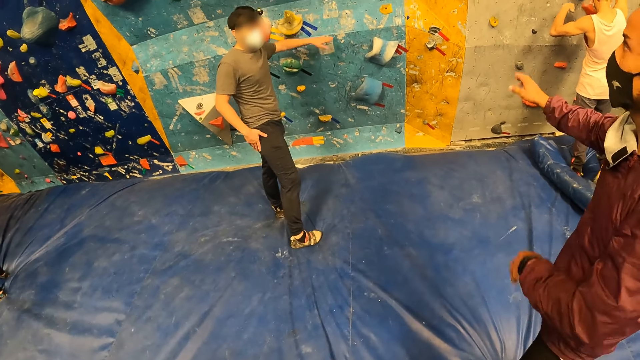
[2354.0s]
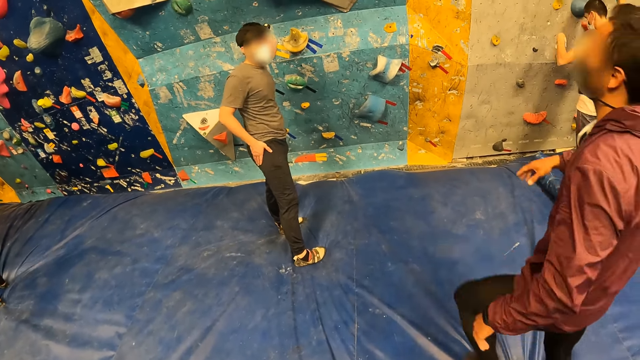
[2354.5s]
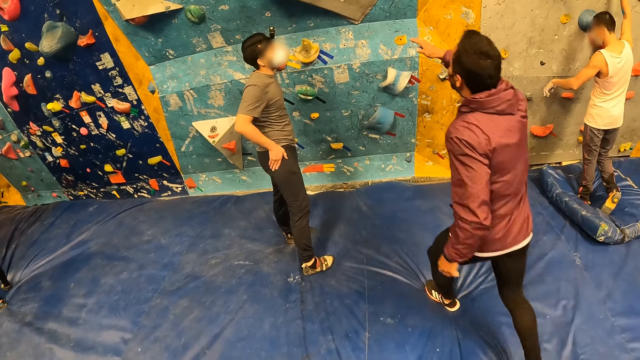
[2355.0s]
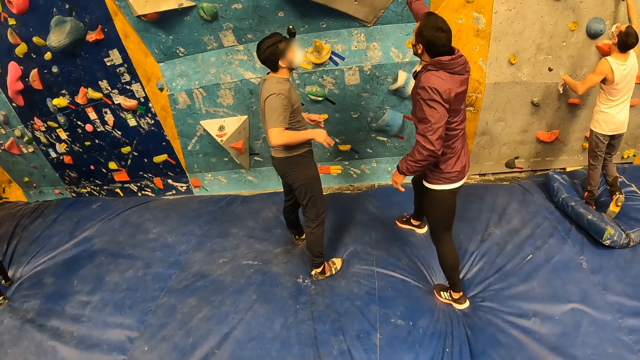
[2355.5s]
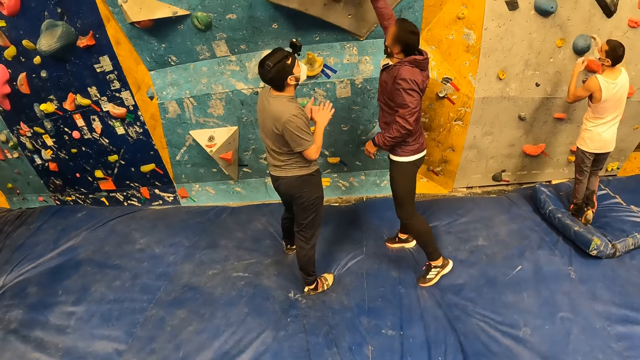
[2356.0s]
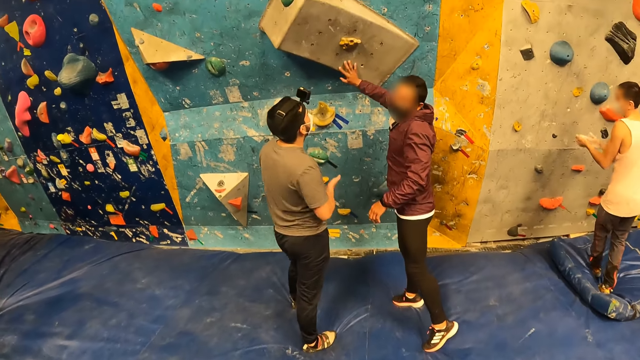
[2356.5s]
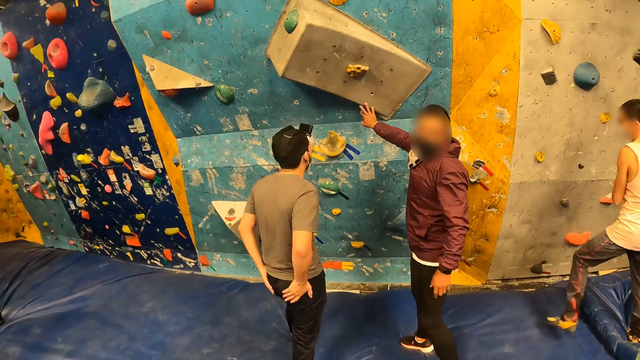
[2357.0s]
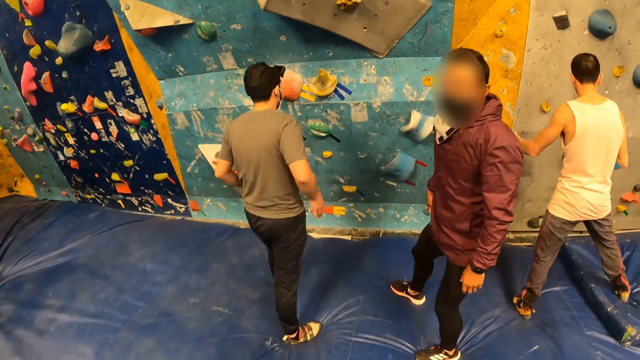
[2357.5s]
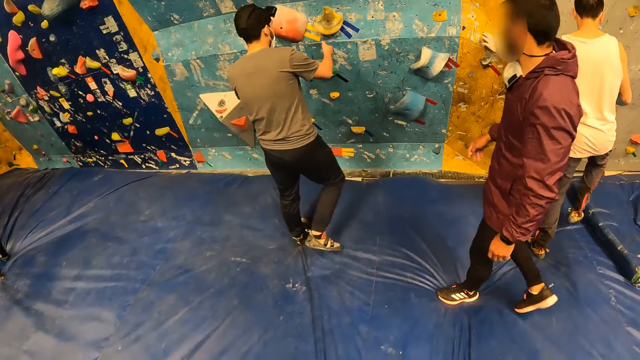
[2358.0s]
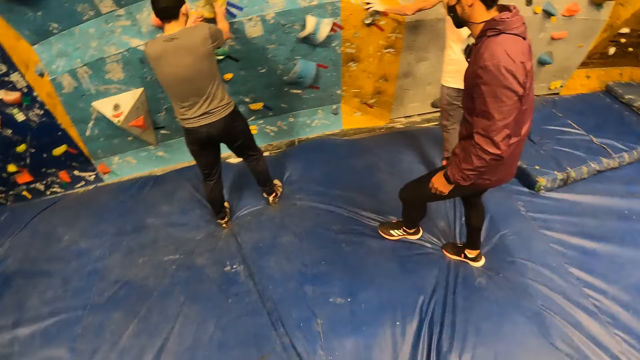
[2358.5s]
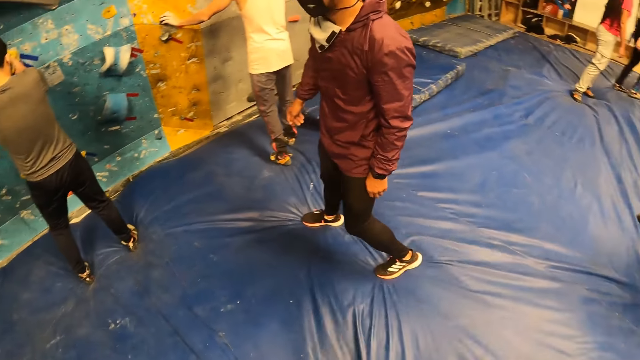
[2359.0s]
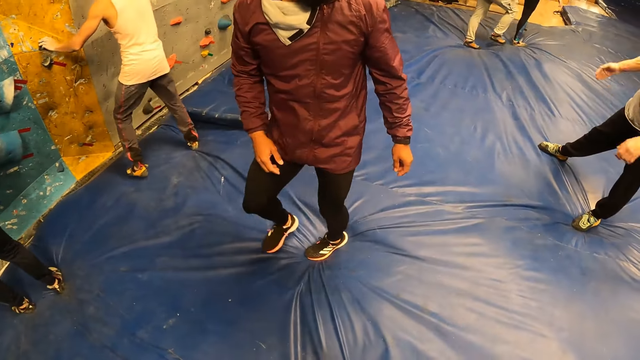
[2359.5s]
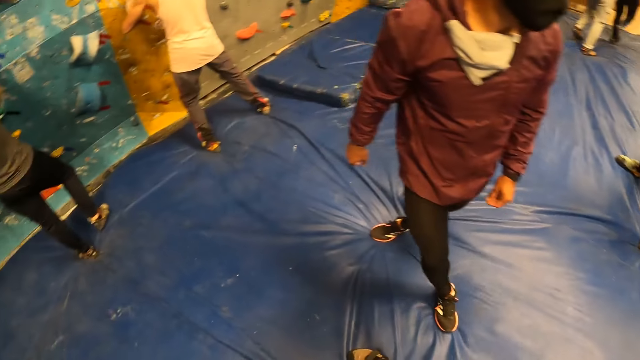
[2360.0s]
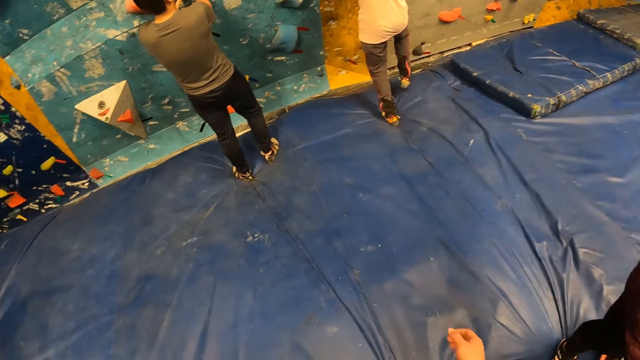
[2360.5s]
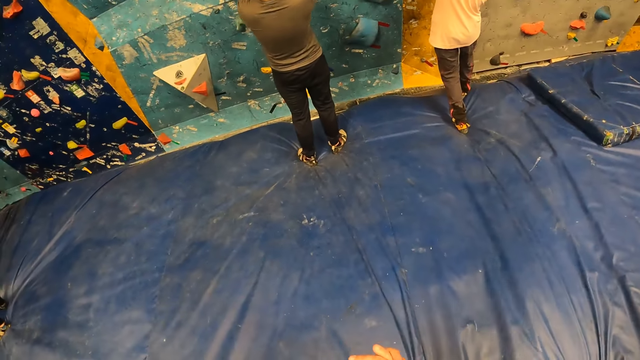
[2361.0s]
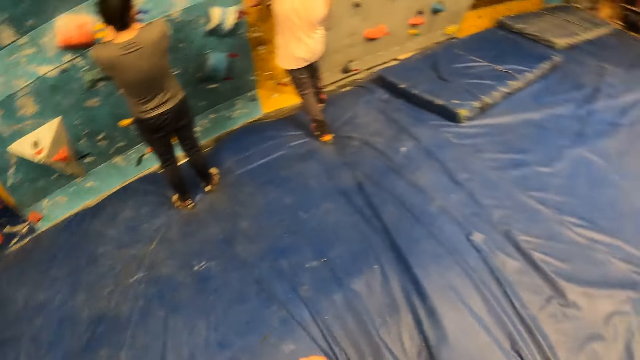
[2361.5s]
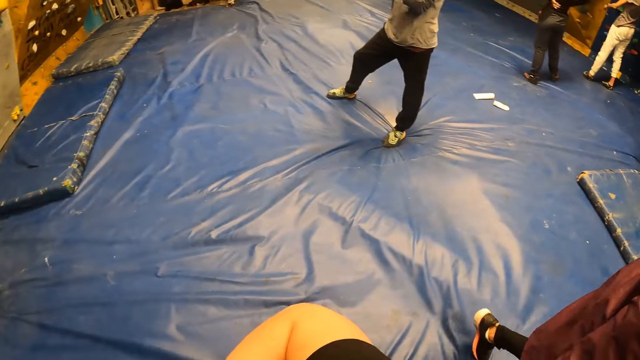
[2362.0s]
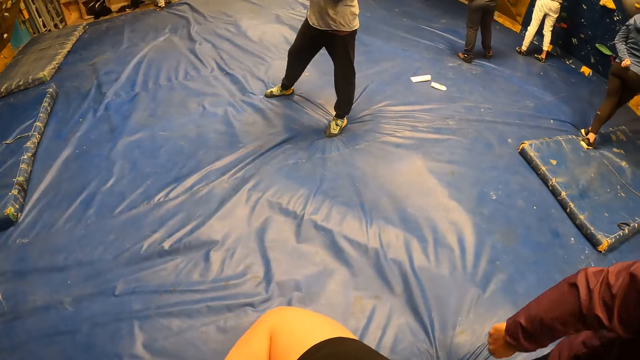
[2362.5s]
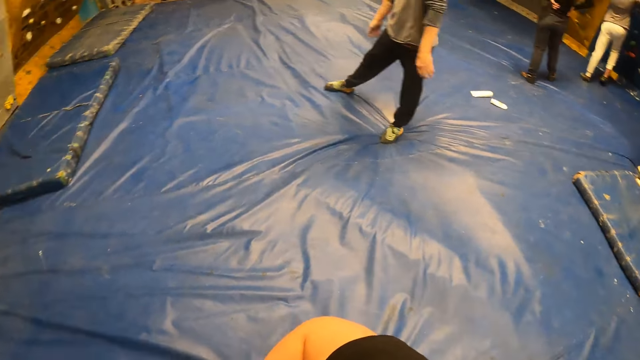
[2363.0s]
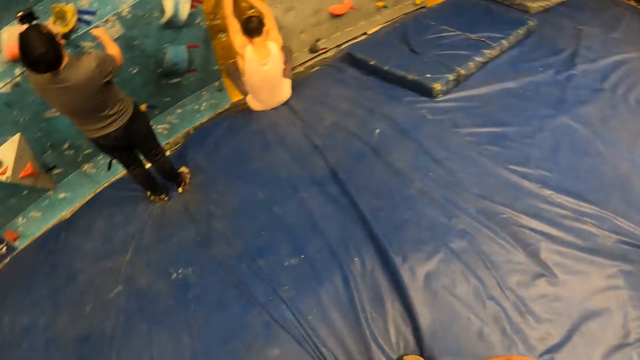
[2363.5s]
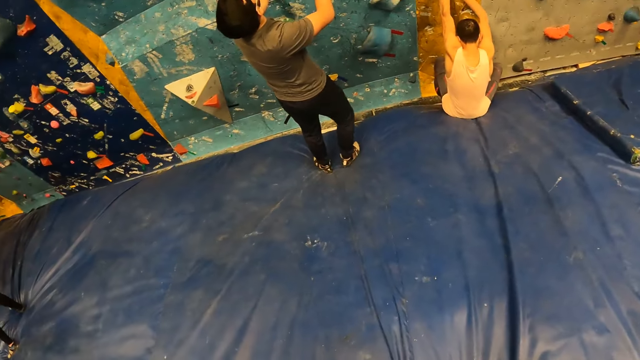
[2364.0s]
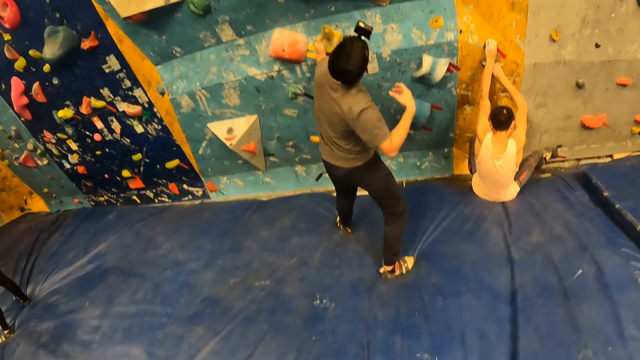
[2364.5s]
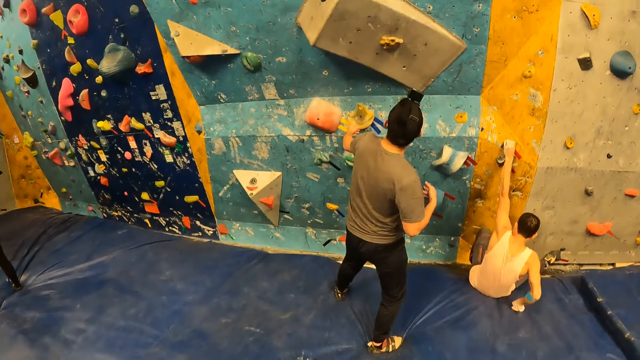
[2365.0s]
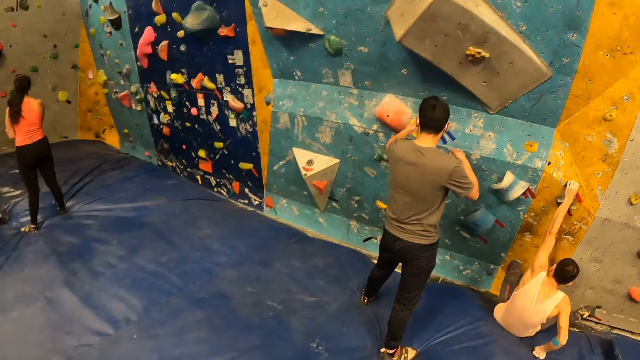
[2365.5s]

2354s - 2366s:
The camera wearer looks around. They move hands. They look around.

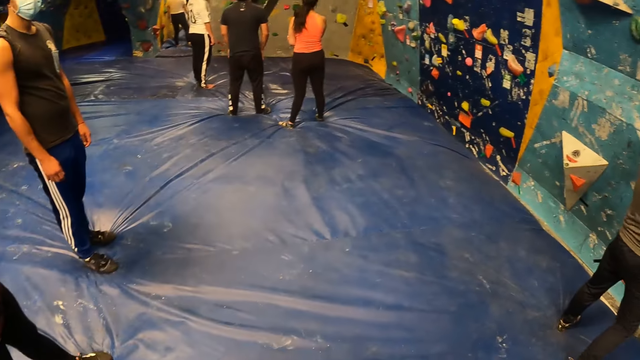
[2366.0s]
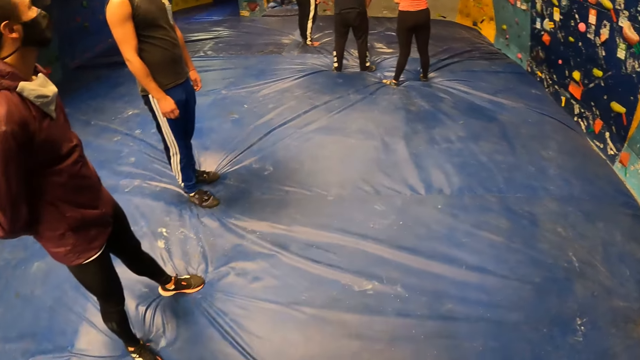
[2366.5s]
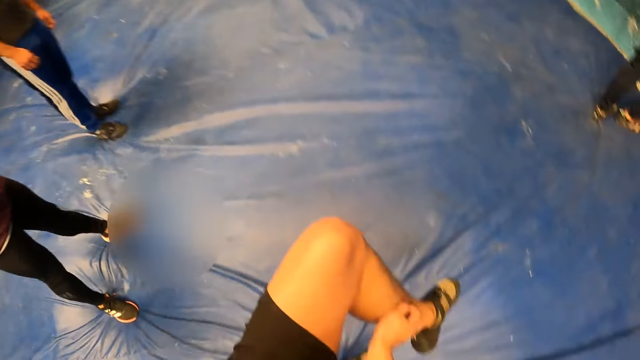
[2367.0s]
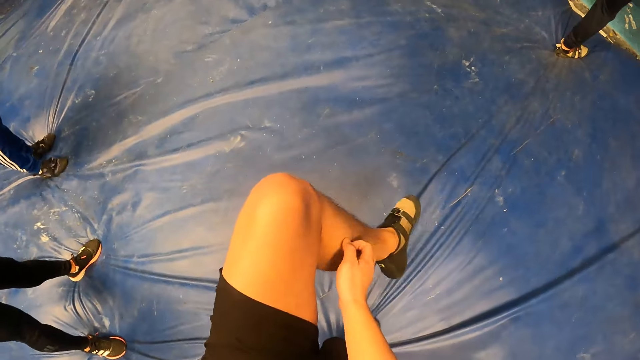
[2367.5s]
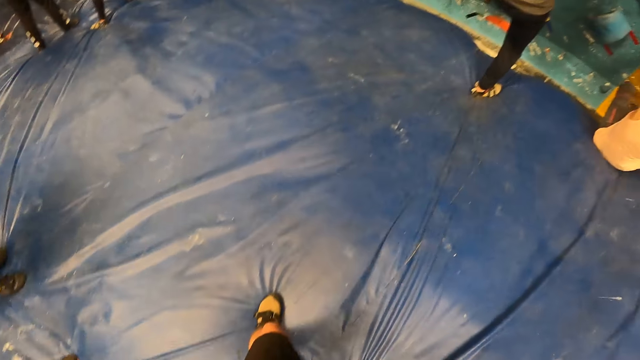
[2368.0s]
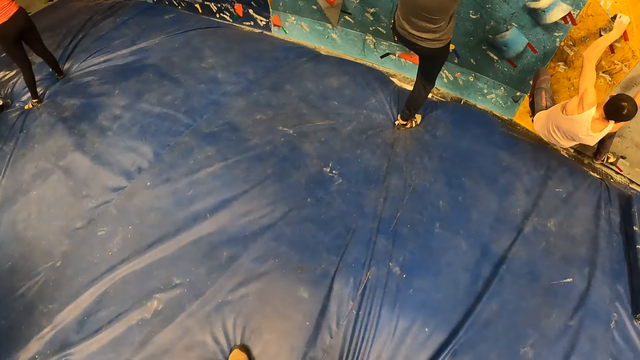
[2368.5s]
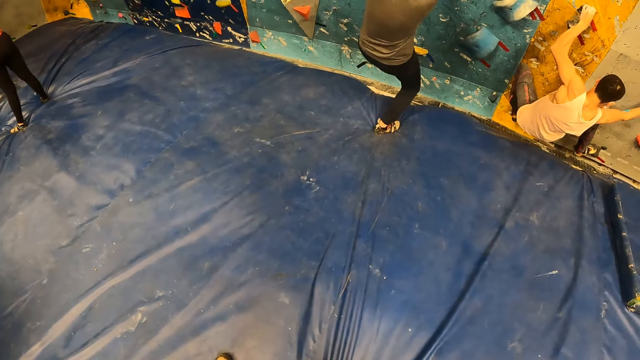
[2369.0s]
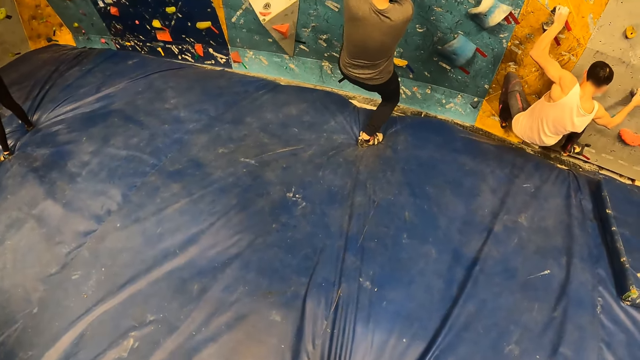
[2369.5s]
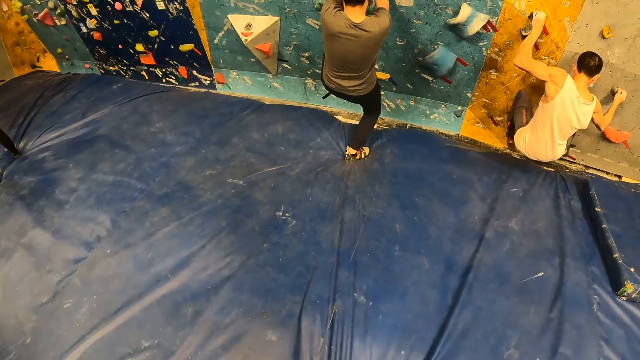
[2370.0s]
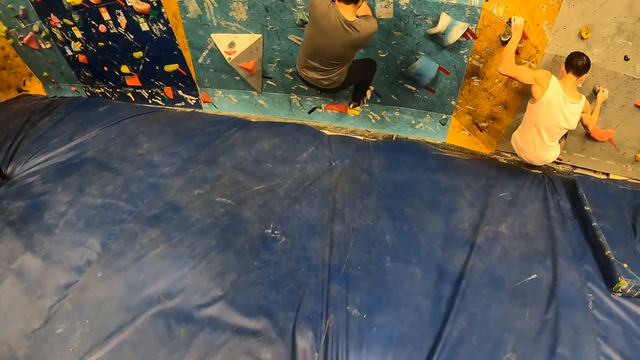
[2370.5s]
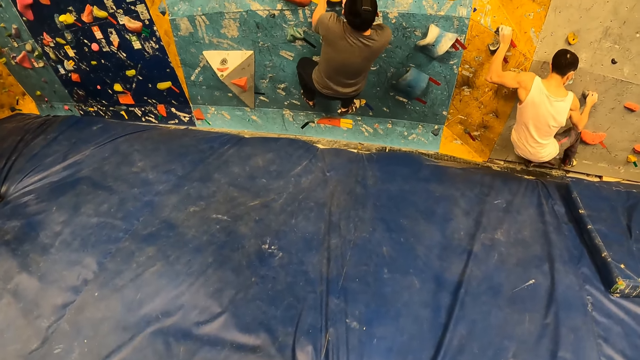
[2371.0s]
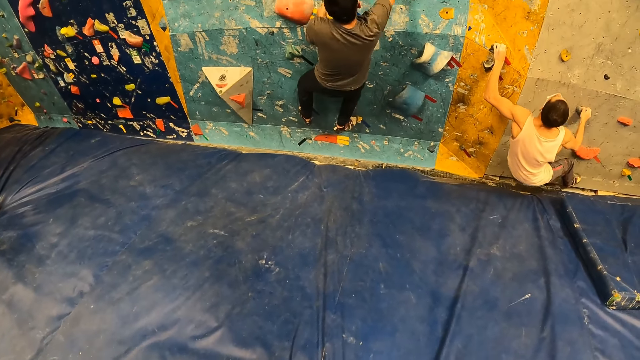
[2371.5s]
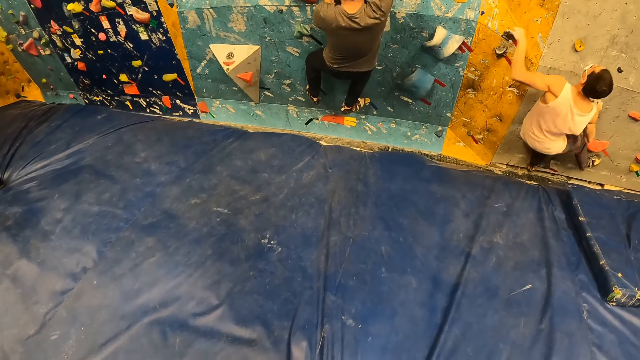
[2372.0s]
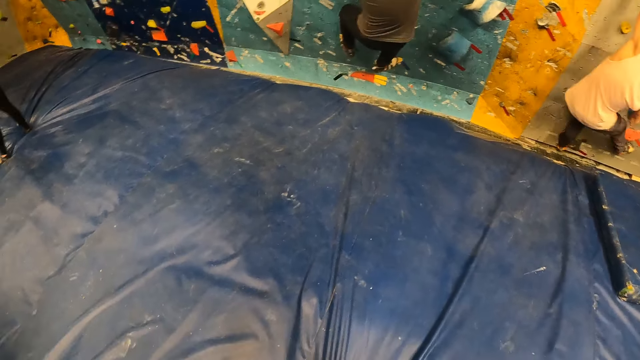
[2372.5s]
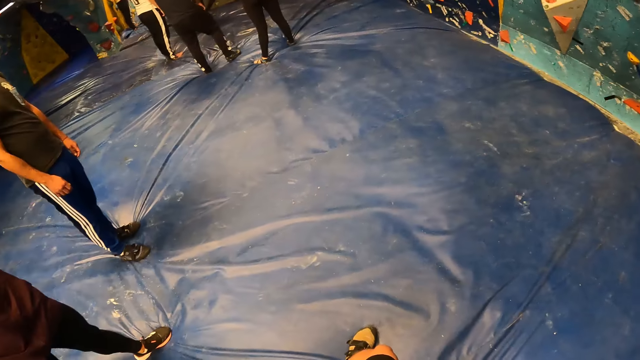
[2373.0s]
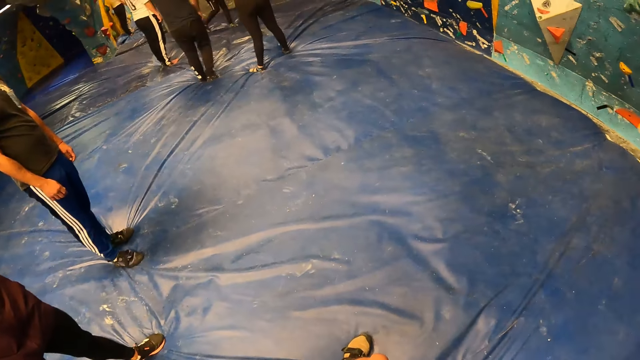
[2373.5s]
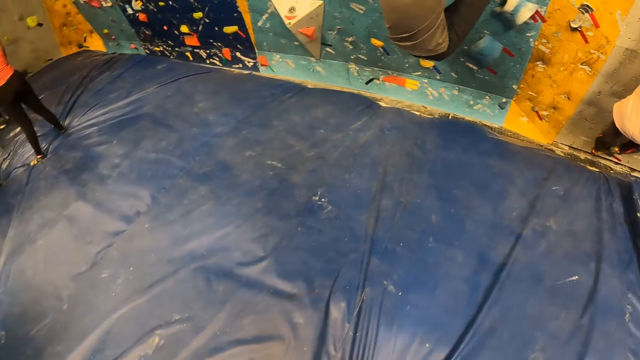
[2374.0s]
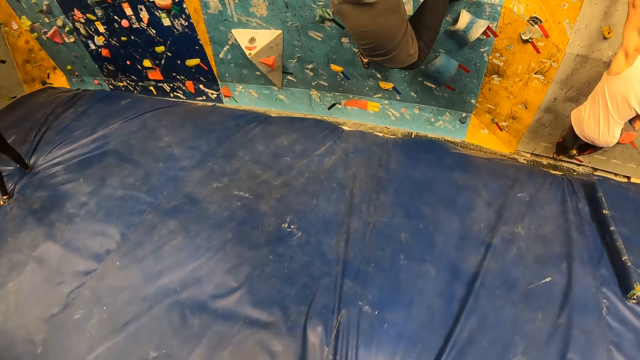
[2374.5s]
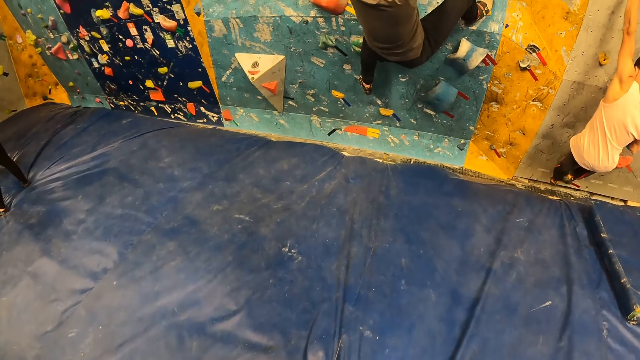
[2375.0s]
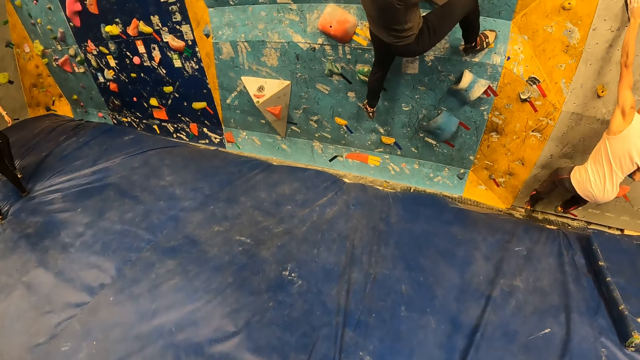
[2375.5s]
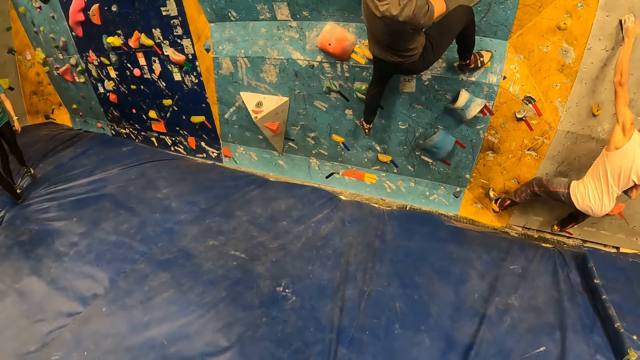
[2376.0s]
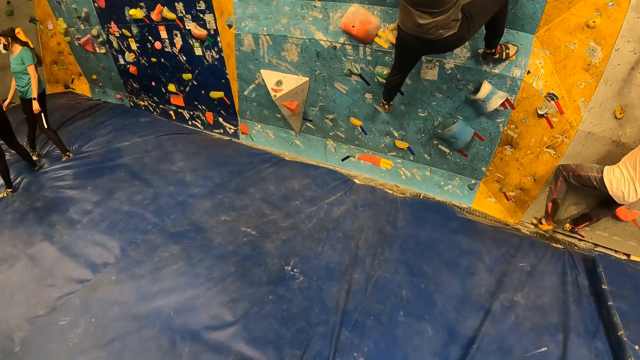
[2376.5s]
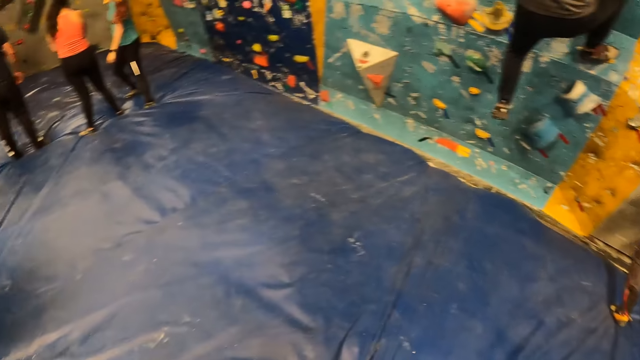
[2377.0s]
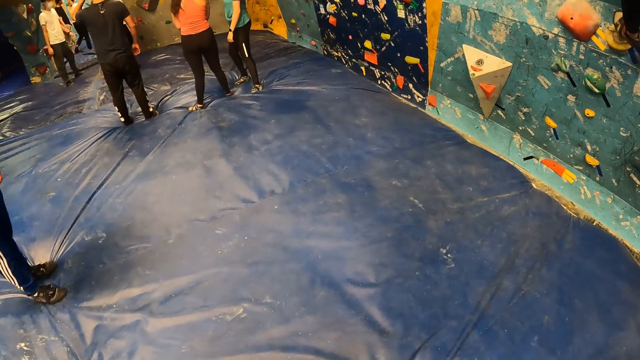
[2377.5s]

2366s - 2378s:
The camera wearer scratches his left leg with his right hand. He looks around.
